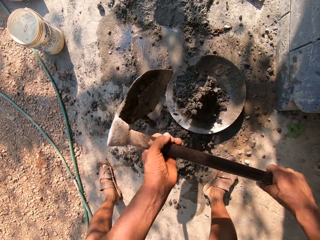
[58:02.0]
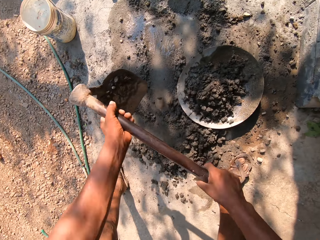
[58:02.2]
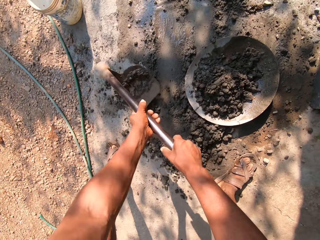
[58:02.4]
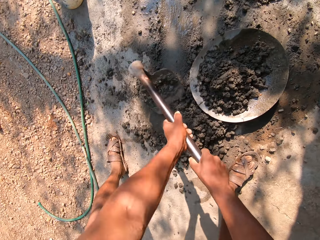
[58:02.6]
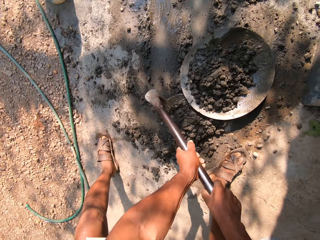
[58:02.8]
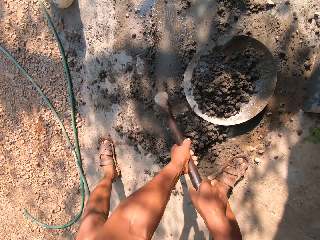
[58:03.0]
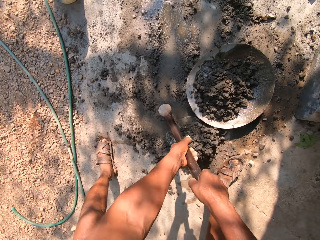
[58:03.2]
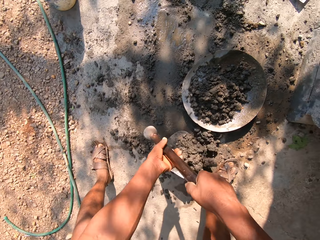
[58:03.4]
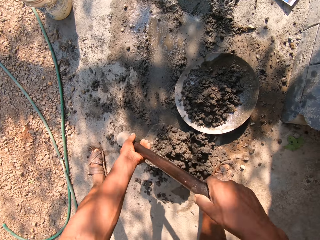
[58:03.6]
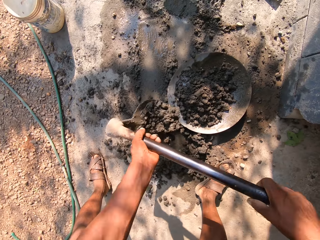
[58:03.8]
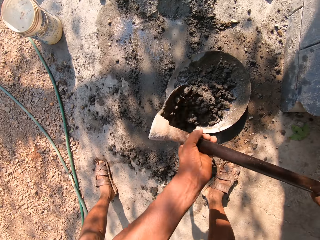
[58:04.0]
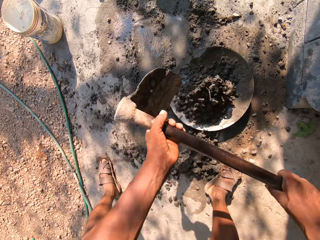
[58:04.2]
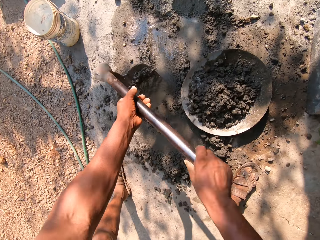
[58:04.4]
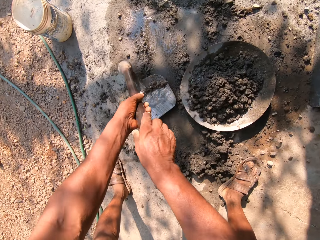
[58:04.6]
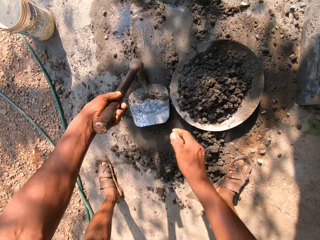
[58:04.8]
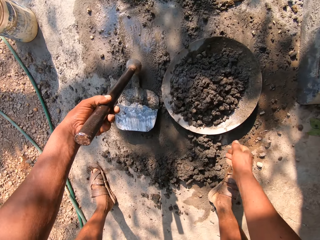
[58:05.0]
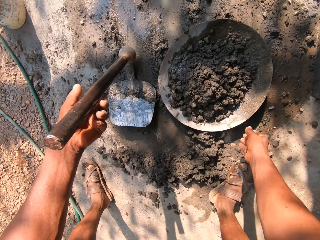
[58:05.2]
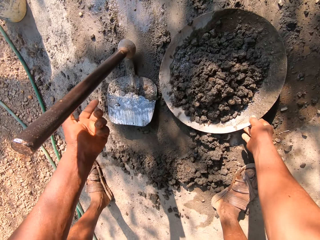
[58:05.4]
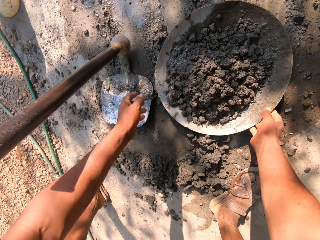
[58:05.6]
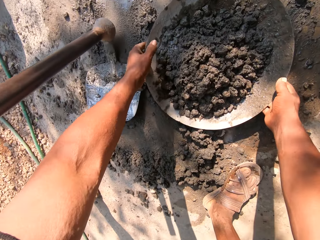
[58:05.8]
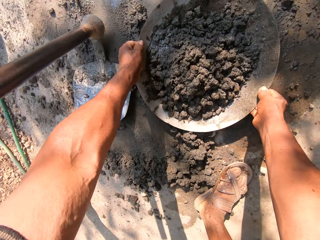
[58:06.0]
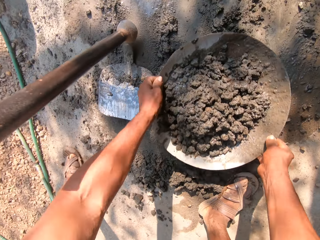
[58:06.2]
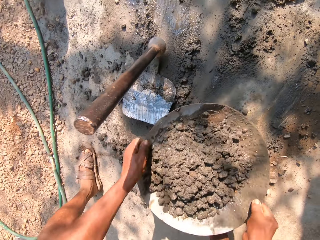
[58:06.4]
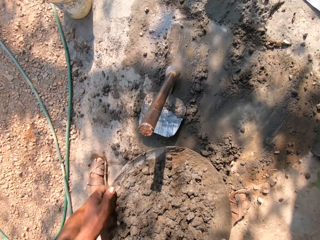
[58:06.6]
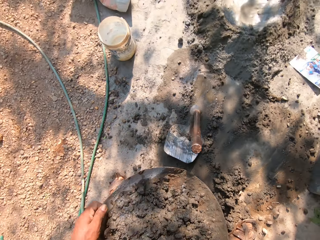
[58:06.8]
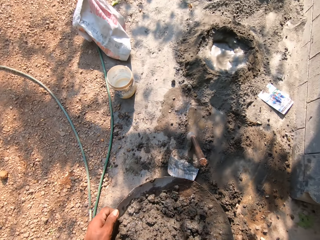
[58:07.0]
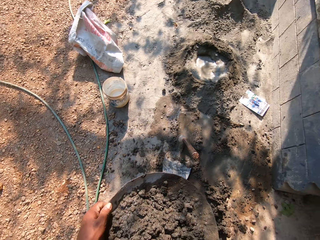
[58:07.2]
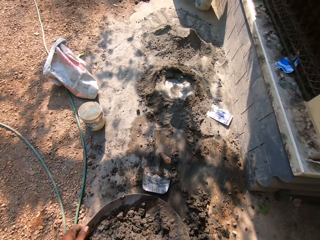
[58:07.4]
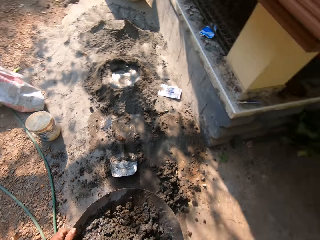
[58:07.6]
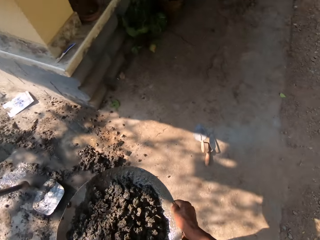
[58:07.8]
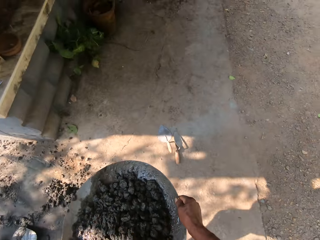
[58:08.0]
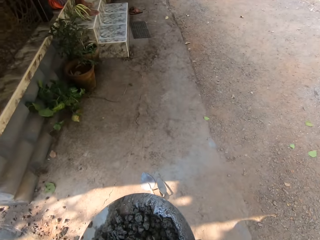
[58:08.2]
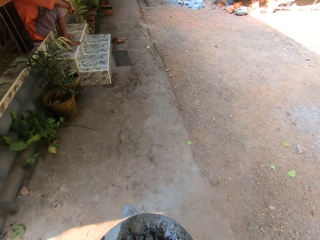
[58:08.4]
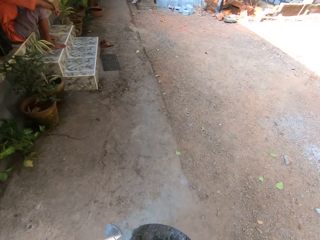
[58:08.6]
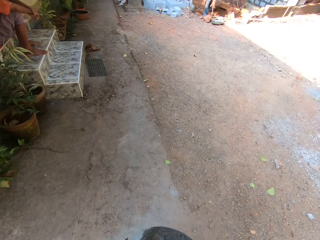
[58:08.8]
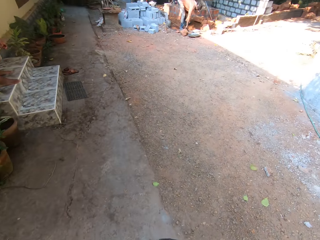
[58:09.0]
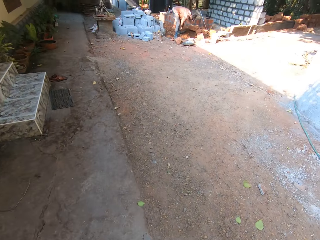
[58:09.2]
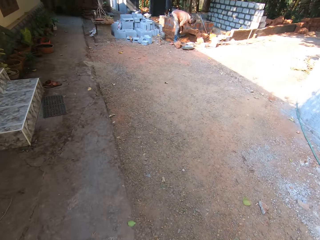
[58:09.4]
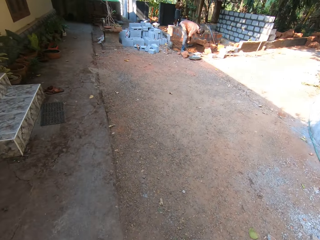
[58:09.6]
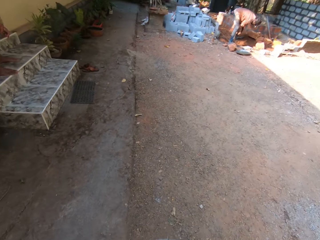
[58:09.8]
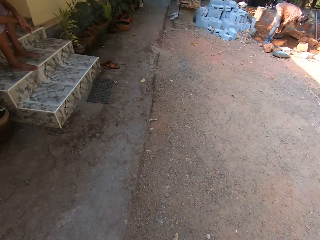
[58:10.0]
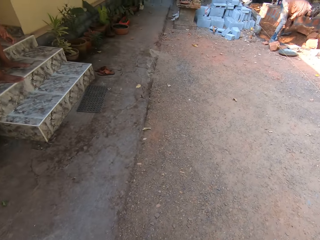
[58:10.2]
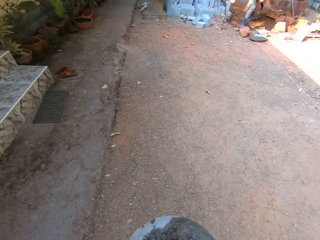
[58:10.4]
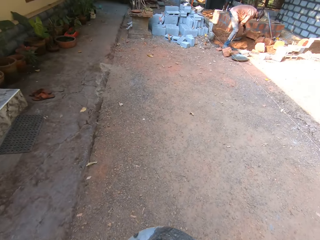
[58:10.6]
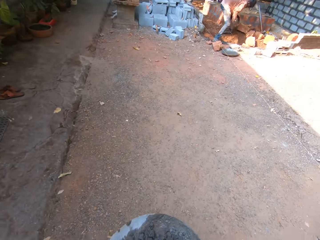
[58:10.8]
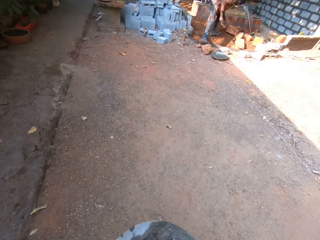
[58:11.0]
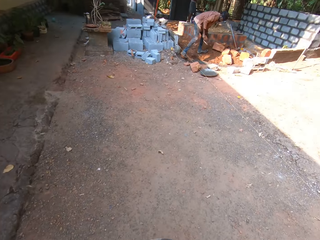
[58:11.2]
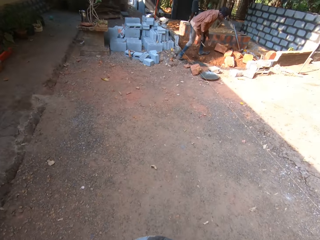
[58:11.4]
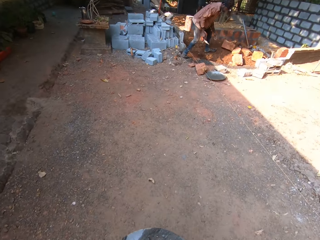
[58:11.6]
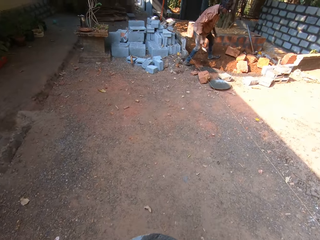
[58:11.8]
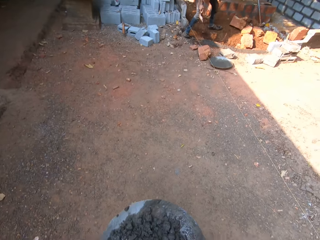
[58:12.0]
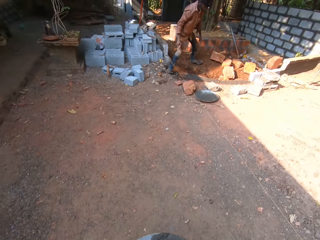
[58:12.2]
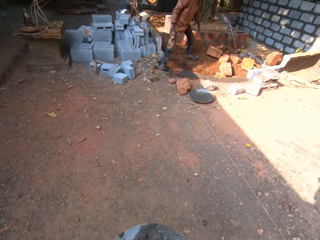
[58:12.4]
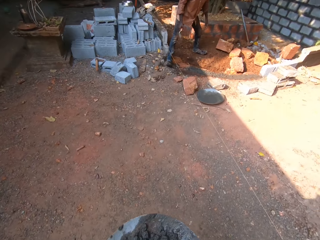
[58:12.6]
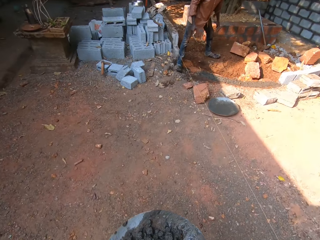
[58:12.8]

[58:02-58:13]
The camera wearer drops the hoe on the ground with his left hand. He picks up the head pan in both hands. He carries the plate with both hands.

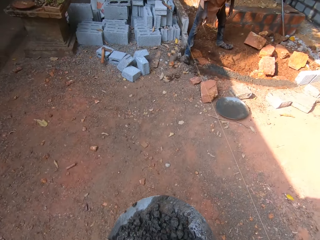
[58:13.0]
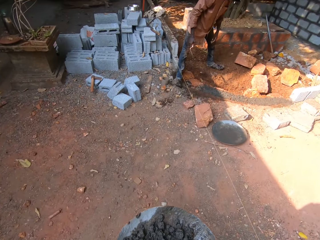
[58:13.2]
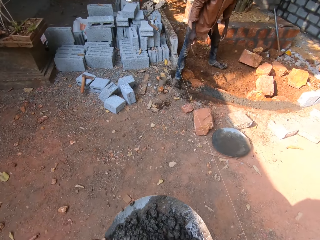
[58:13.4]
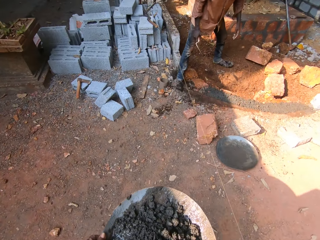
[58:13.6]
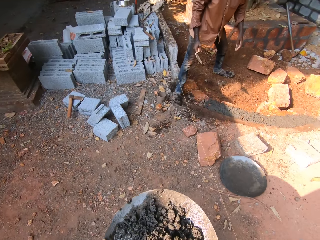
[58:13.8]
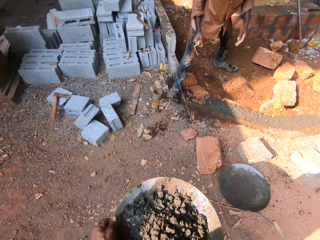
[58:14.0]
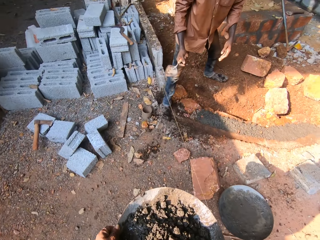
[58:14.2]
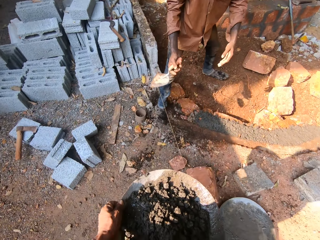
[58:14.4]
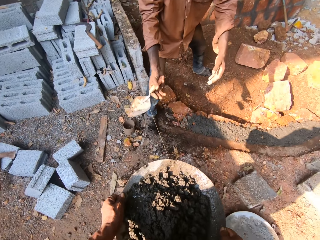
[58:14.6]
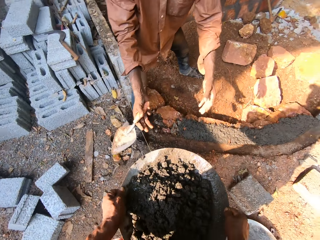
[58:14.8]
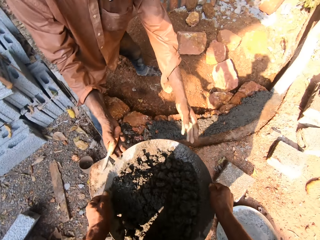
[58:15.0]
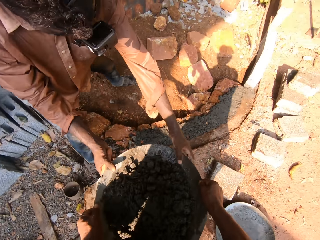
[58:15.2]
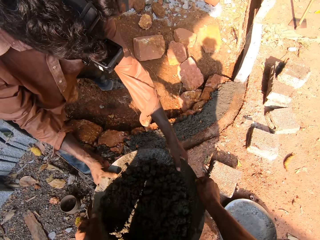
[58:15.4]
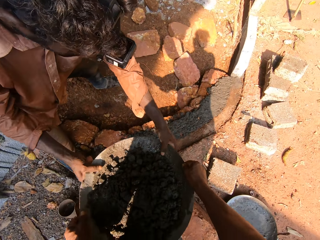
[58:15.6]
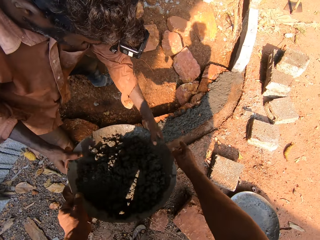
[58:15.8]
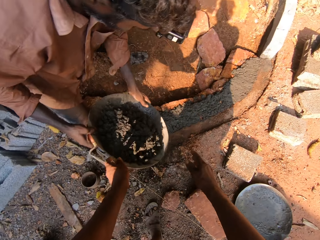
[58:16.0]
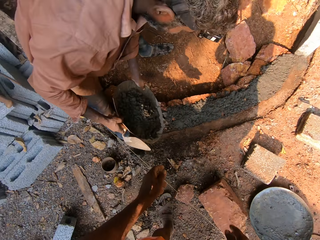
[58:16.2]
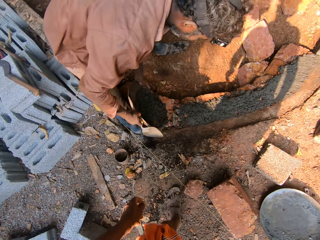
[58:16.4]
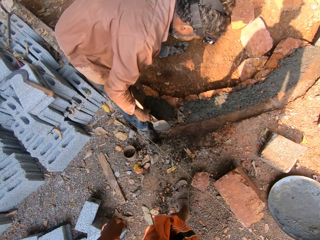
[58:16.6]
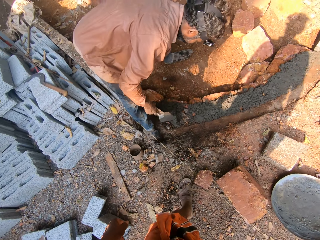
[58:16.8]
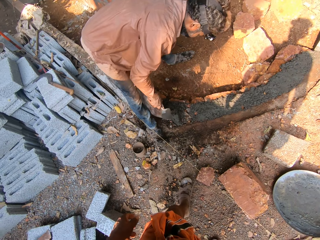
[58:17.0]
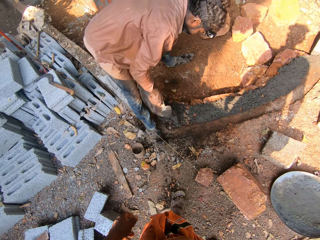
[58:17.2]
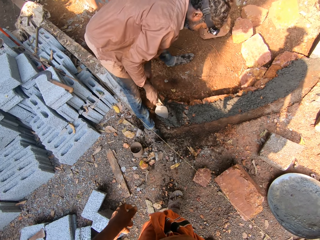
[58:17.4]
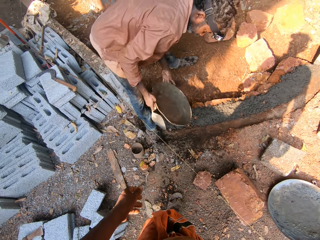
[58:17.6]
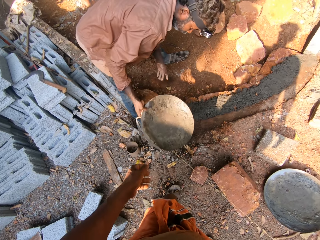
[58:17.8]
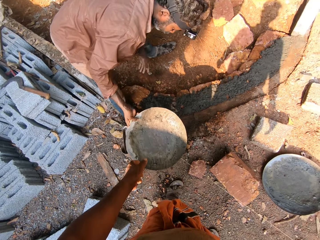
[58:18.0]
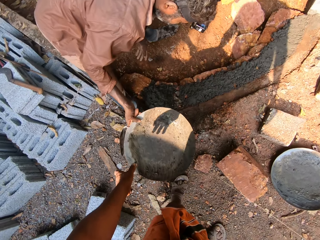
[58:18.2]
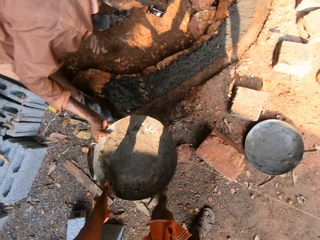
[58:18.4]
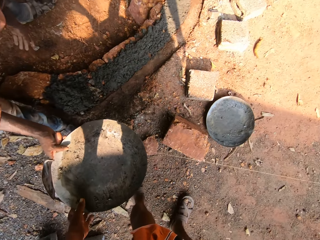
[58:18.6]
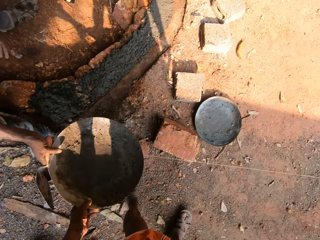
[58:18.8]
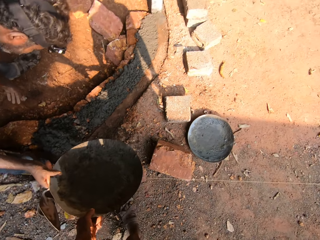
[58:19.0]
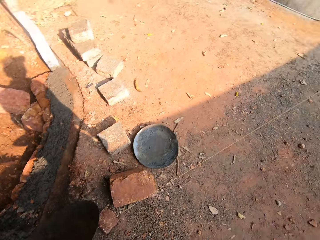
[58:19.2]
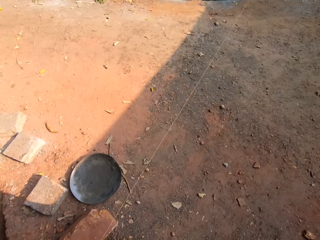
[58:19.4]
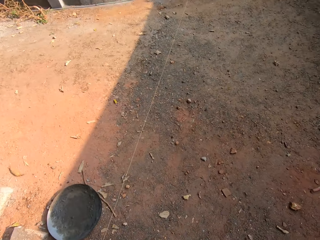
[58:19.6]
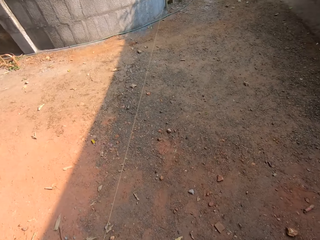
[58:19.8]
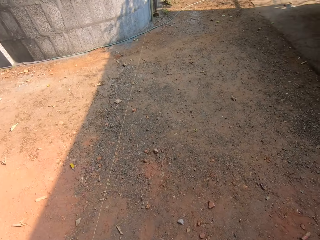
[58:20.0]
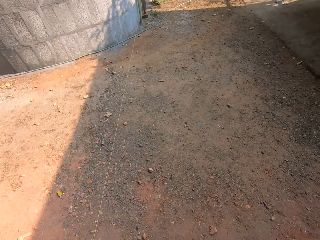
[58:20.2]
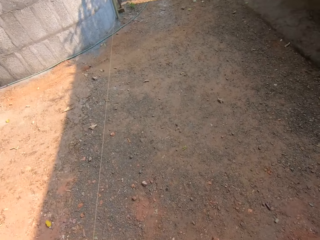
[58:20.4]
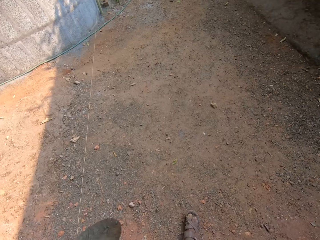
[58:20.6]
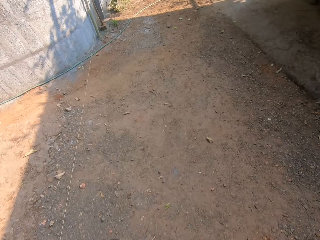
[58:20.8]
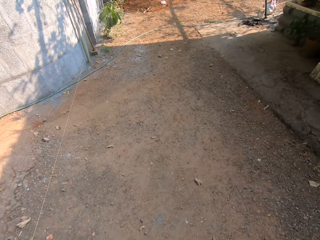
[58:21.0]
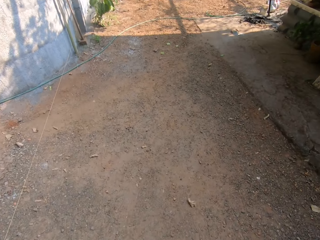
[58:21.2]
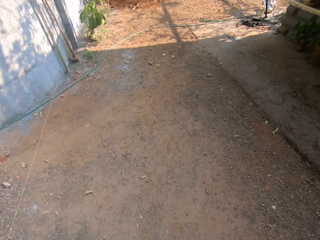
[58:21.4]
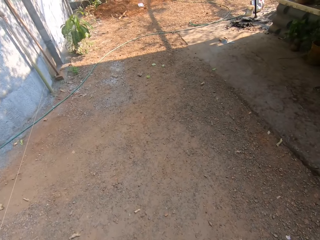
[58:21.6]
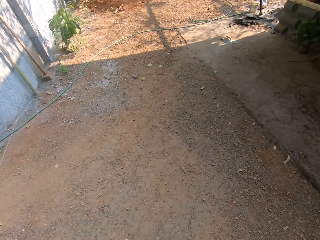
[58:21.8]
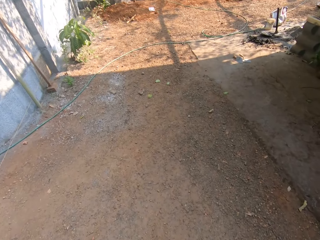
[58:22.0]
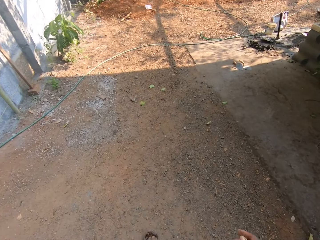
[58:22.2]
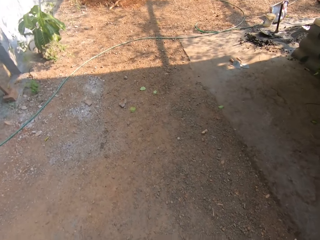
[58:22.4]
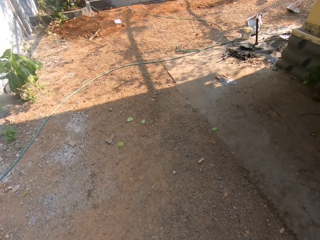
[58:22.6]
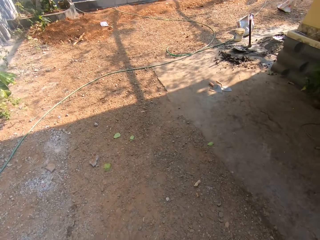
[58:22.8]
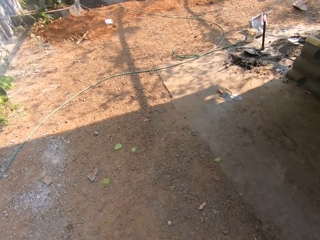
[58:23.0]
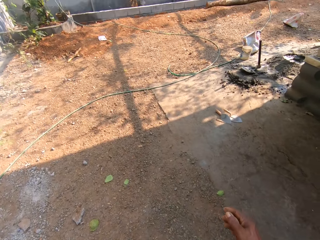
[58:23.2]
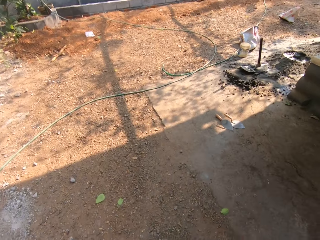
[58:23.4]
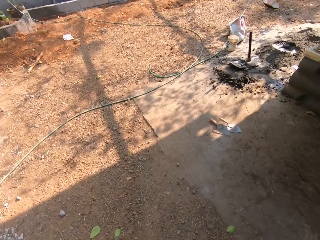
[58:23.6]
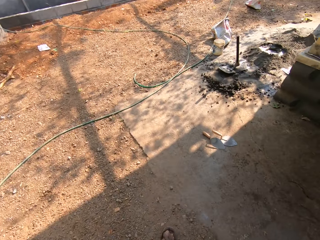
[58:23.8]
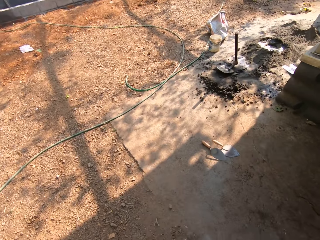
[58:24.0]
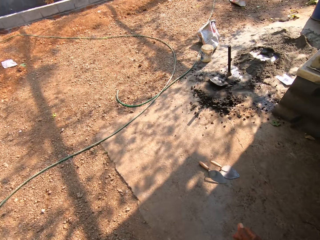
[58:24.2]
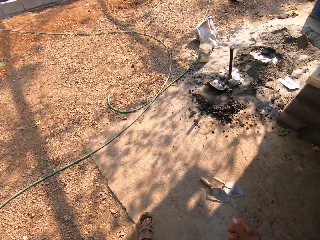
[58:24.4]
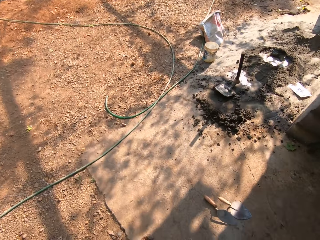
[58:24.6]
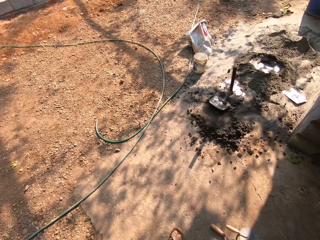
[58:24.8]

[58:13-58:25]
The camera wearer hands over the head pan to the man with both hands. The man pours the mixed sand from the head pan to the ground with both hands. The camera wearer takes the plate from the man with his left hand.
